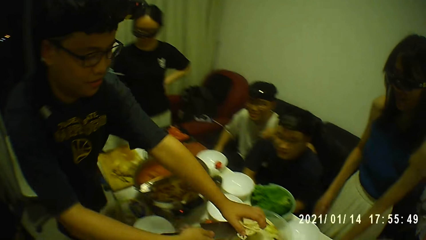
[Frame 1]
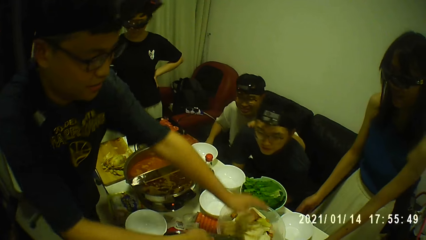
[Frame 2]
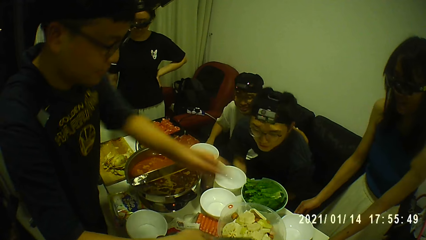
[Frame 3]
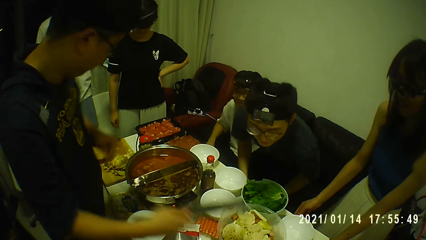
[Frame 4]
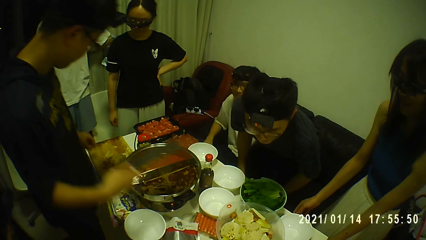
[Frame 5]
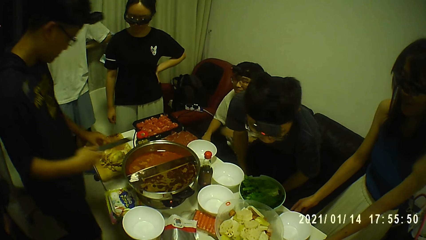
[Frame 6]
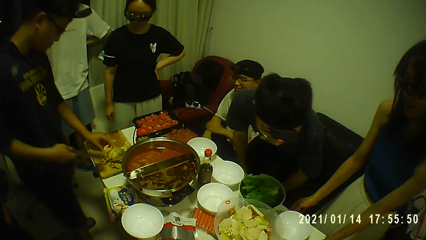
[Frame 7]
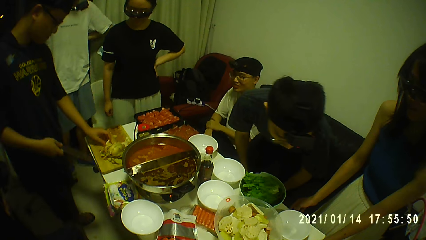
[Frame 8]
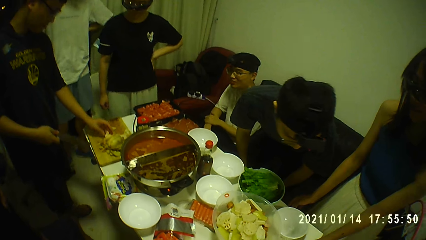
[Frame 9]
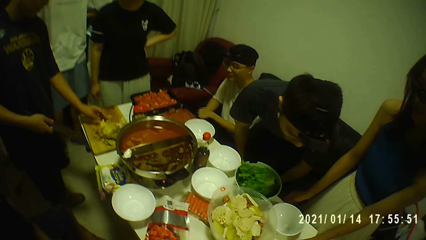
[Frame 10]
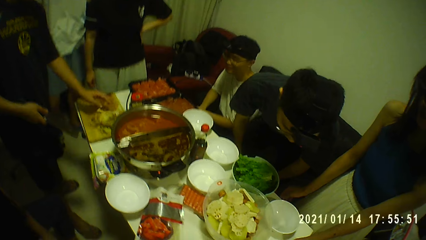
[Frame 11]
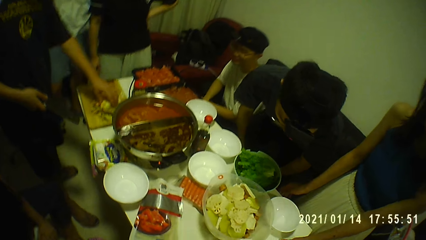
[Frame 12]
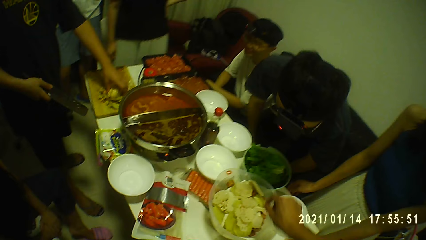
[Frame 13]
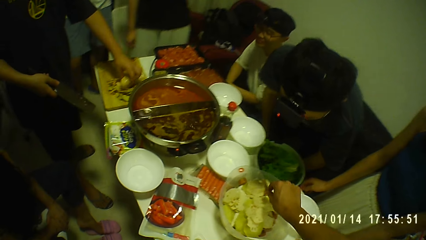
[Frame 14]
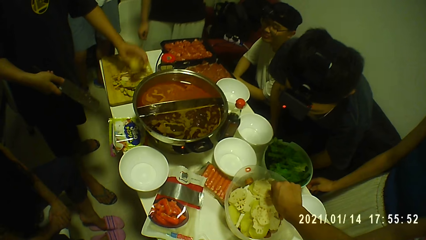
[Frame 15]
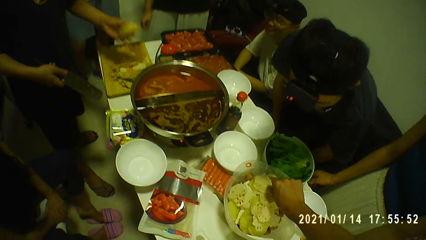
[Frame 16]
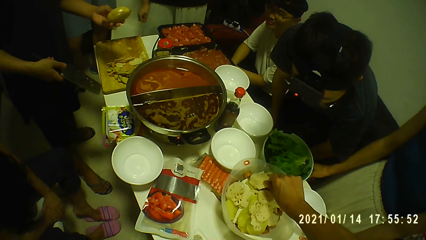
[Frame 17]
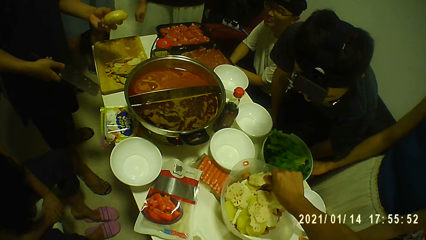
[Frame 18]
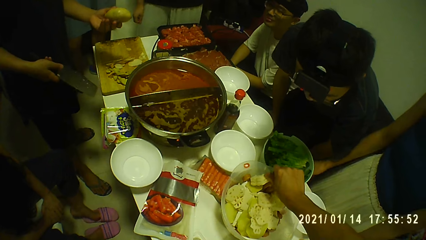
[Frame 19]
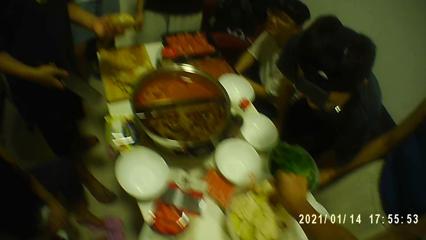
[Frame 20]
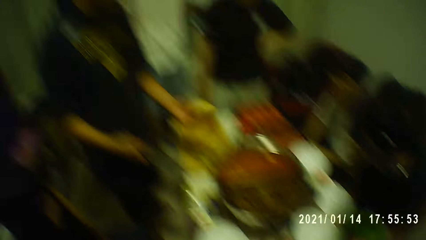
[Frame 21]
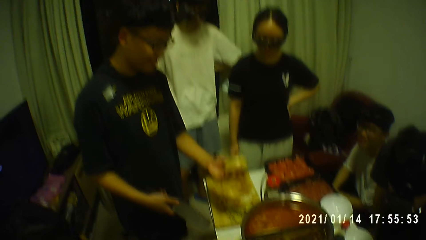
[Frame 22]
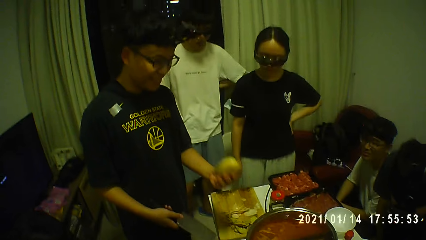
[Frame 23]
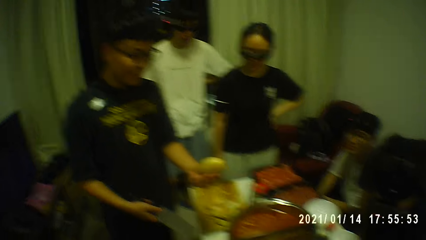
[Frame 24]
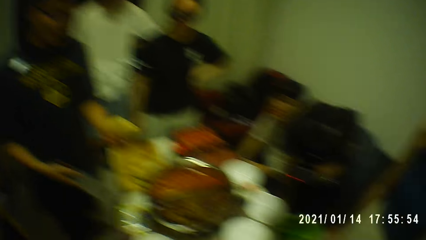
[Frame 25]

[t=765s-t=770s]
The man pours the sliced lotus root in the bowl of yam on the table with the knife in his right hand and his left hand. Another man stands up from the chair. The first man touches a peel of the lotus root on the cutting board with his left hand. The first man picks the lotus root from the cutting board with his left hand. The camera wearer touches a sliced lotus root in the bowl of yam with his right hand. He holds the pieces of potatoes with his right hand.

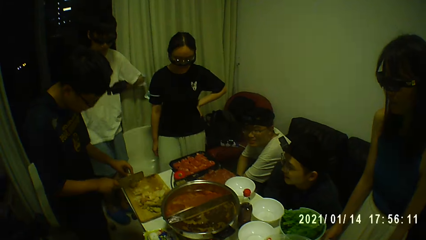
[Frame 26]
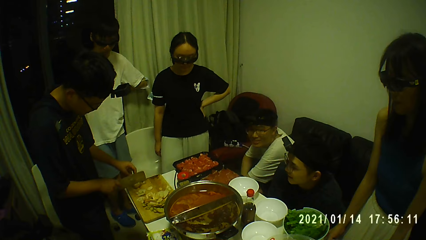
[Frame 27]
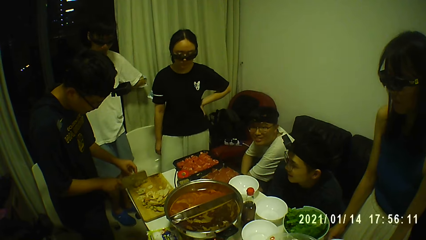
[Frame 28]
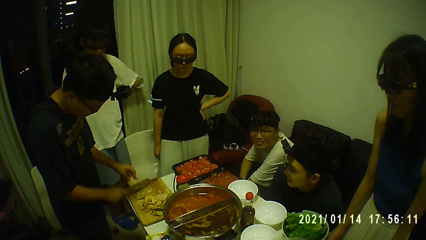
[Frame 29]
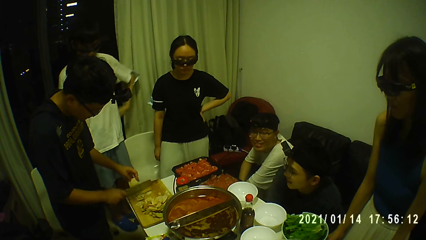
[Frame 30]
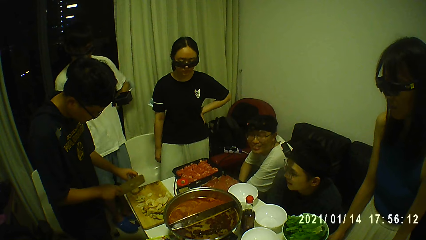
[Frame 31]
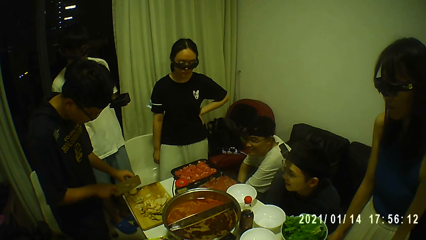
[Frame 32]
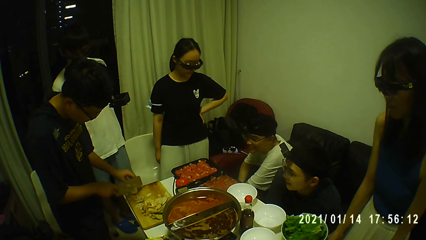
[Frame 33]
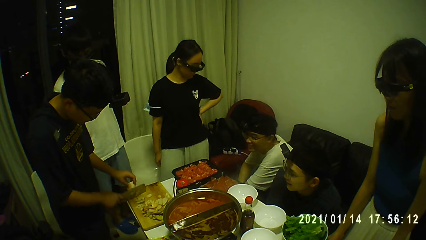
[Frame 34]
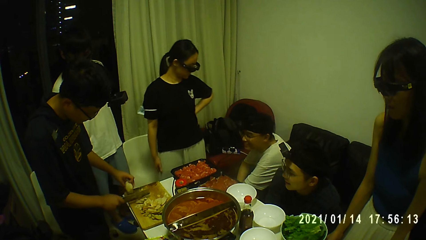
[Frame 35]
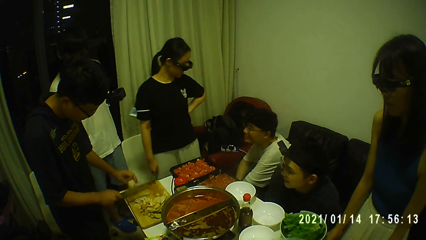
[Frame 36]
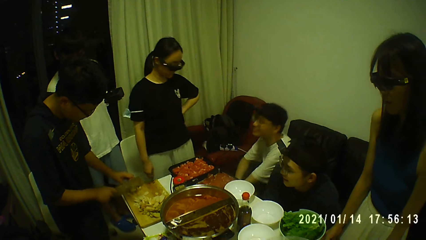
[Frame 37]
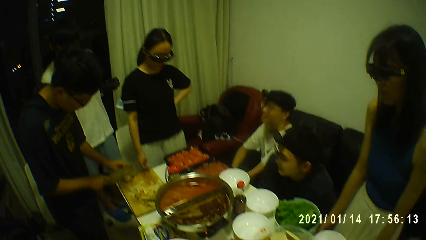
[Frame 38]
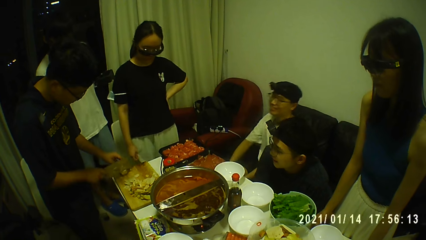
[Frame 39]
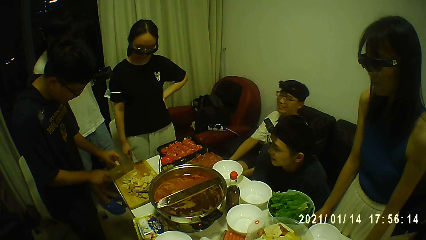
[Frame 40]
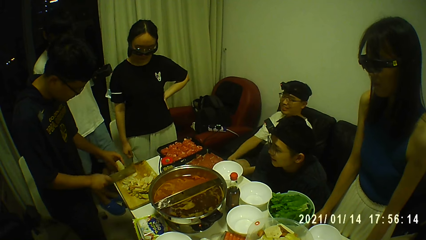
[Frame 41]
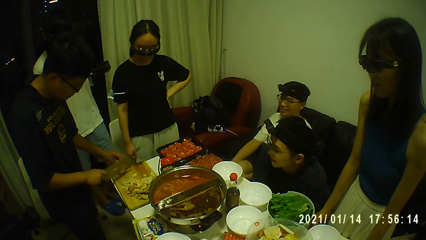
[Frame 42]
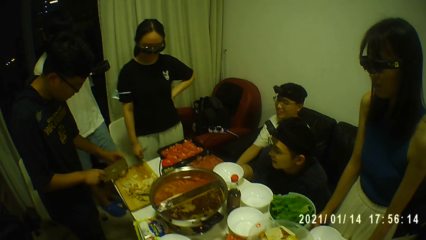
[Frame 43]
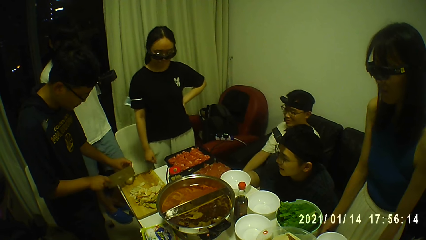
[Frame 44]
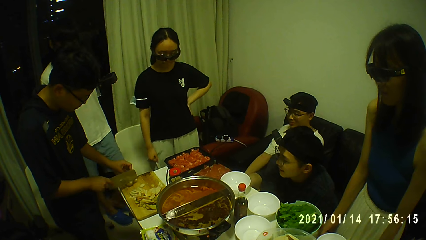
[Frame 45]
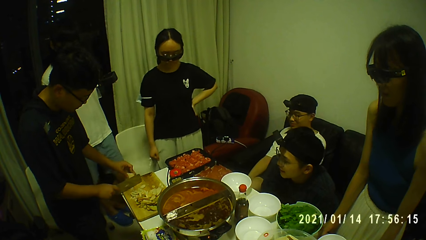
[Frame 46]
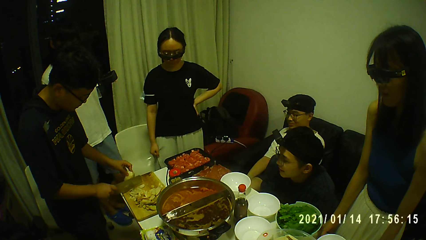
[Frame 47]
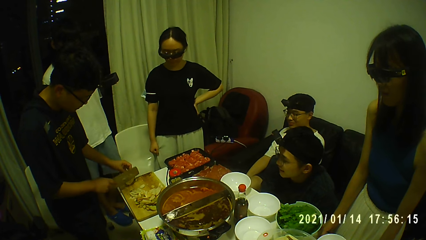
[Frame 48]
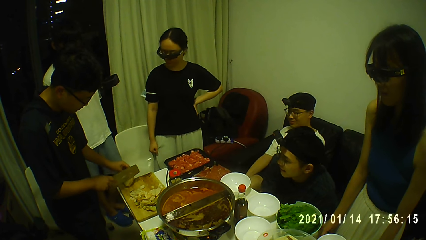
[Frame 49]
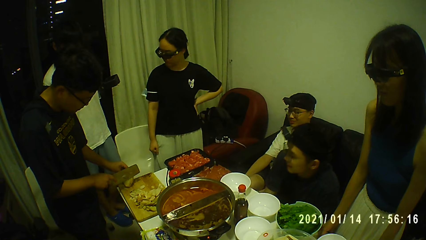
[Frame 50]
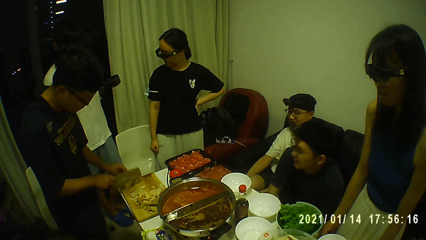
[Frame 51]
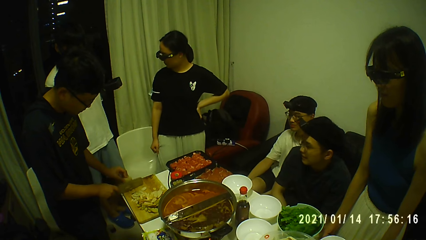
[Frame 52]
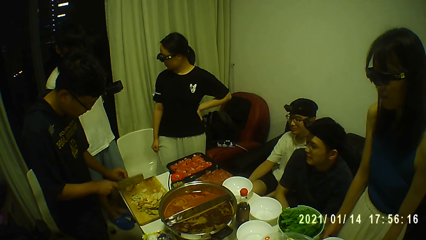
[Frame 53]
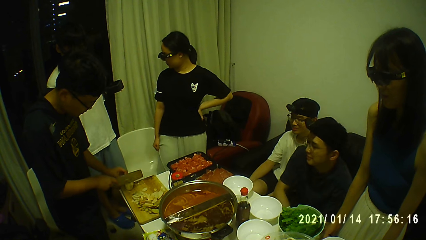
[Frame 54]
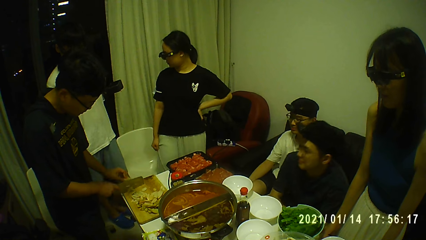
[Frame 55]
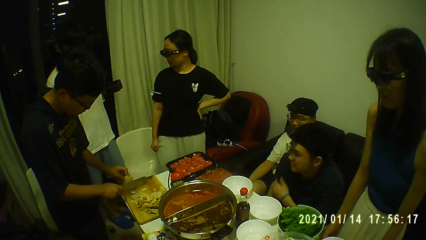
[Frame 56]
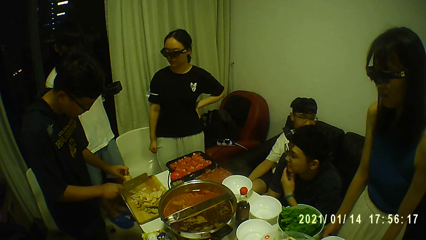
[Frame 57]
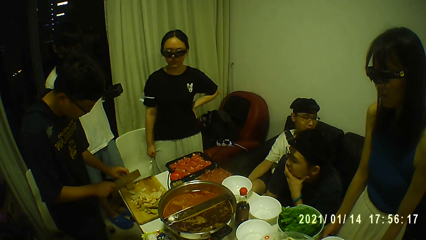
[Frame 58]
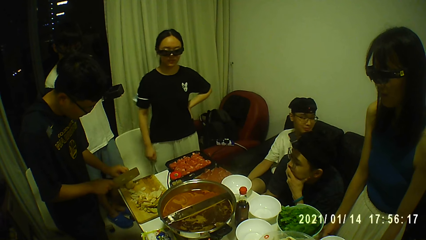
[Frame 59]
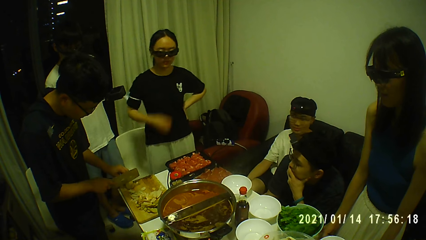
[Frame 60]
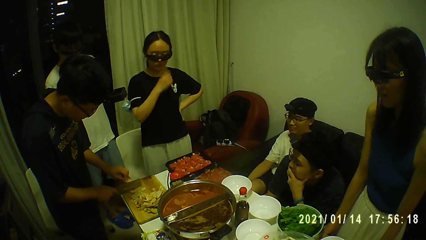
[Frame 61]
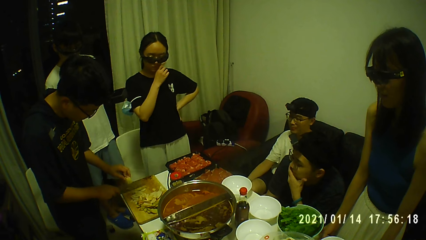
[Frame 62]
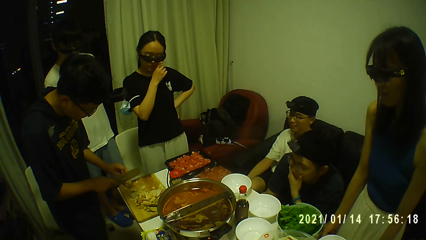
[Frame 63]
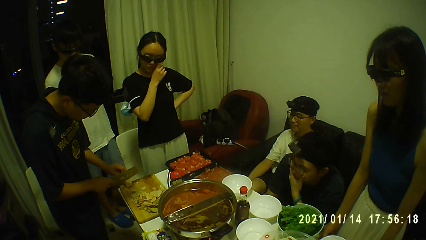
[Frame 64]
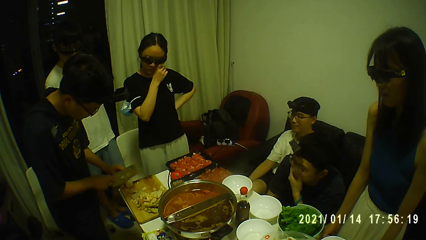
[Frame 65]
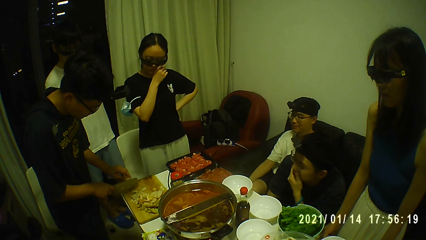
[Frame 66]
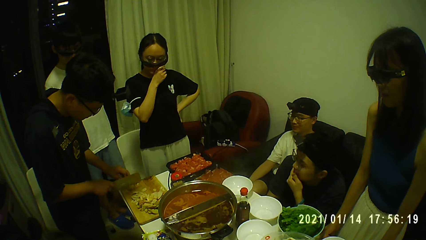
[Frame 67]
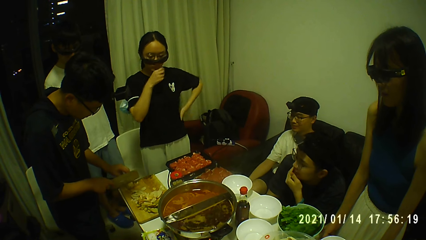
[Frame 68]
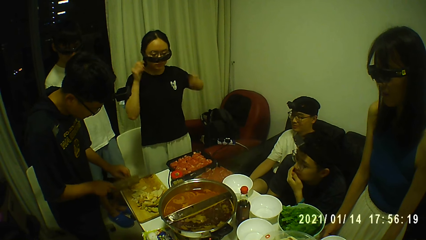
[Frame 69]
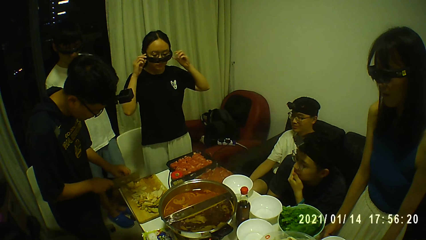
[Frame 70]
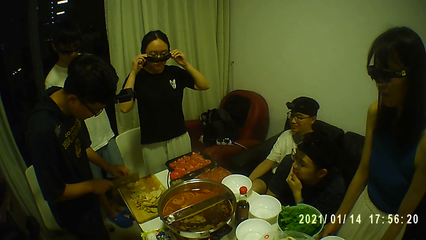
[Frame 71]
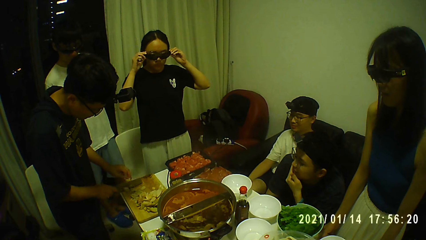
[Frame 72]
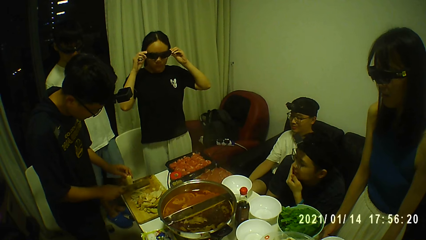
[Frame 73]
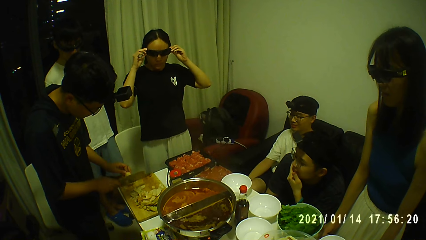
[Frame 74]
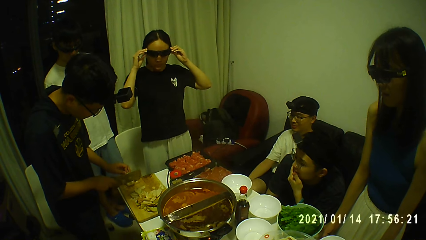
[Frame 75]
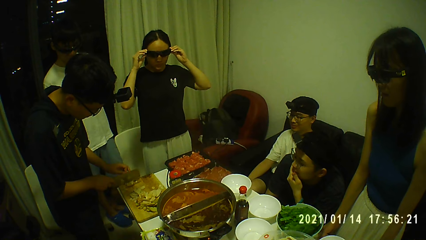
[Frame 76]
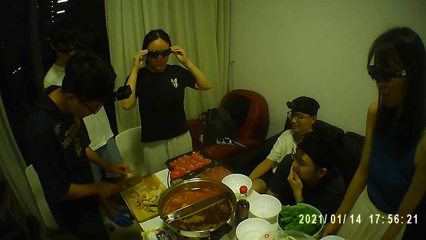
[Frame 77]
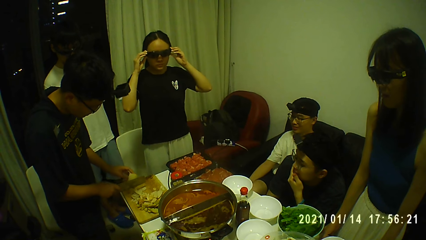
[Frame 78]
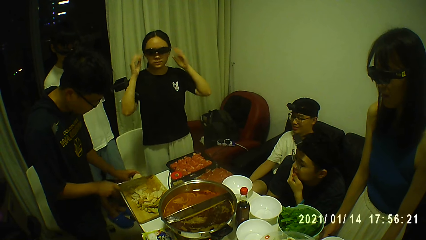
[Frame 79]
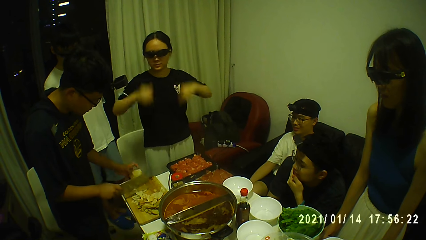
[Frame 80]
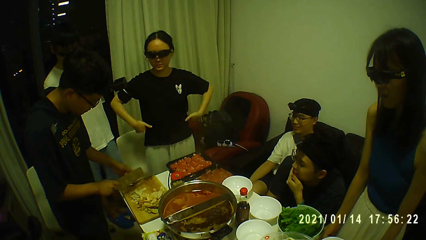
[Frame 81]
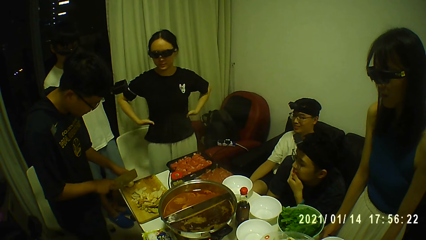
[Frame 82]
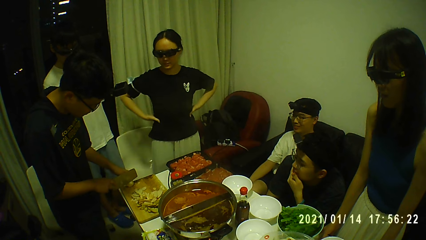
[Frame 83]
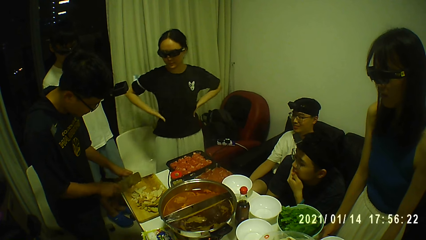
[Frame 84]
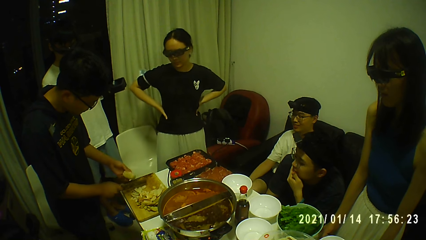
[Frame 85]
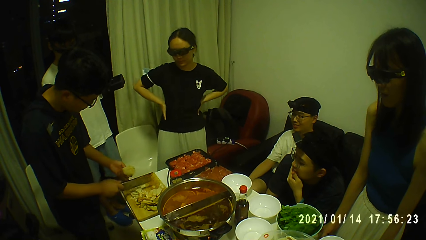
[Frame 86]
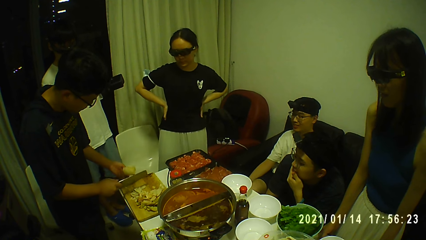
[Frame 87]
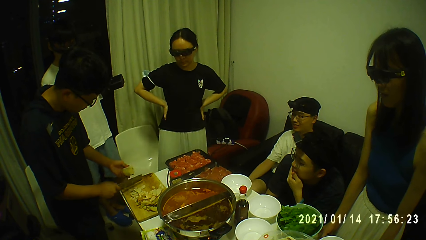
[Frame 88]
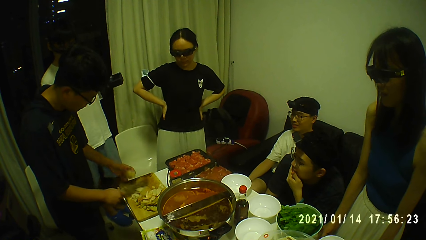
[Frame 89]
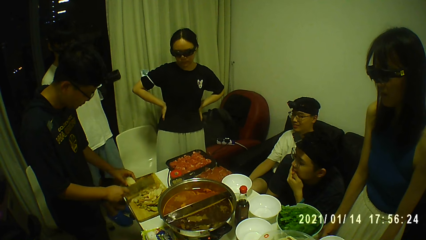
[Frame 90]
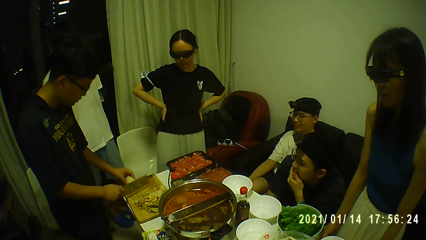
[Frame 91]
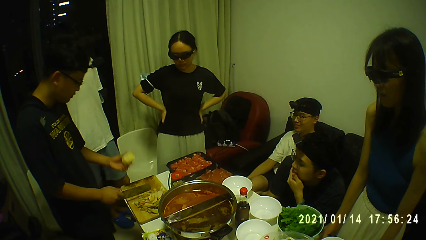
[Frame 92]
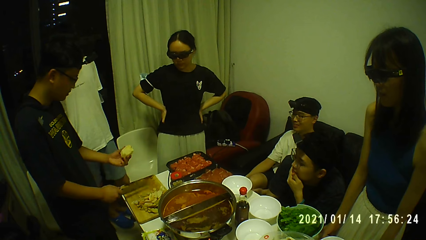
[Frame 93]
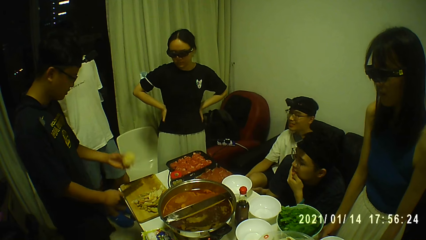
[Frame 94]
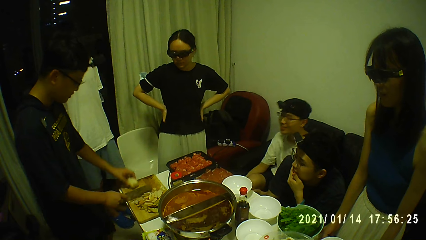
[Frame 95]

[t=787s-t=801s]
The camera wearer looks around. A man holds his right leg with his hands. Another man places his left hand on his jaw. The woman touches her face with her right index finger. The woman adjusts her glasses with her hands. The woman places her hands on her waist. A third man picks the lotus root from the cutting board with his left hand. The third man moves the peels of the lotus root on the table with the knife in his right hand. The third man touches the cutting board with the lotus root in his left hand.
